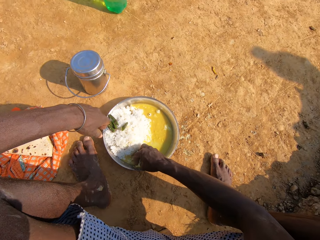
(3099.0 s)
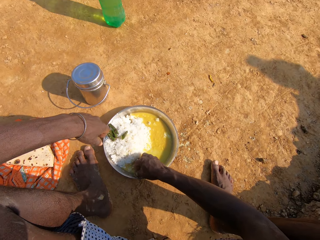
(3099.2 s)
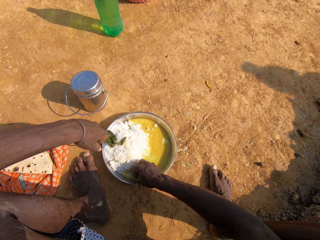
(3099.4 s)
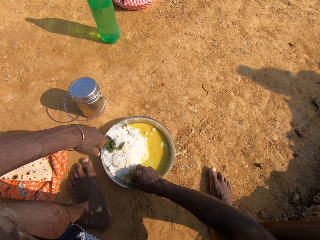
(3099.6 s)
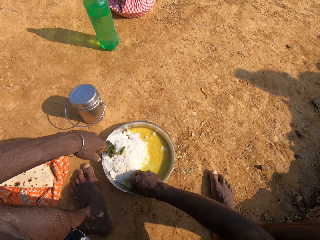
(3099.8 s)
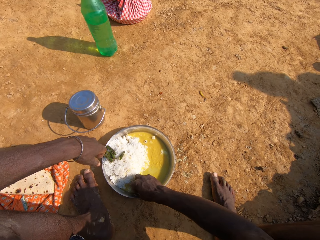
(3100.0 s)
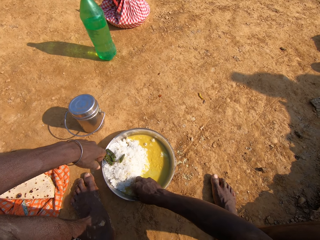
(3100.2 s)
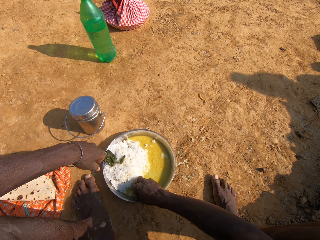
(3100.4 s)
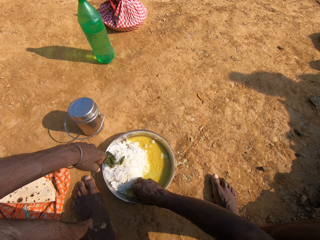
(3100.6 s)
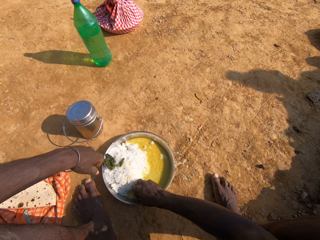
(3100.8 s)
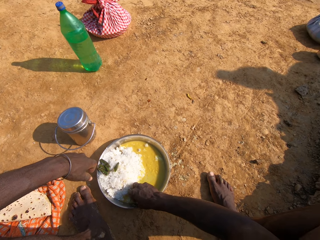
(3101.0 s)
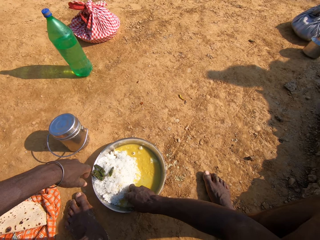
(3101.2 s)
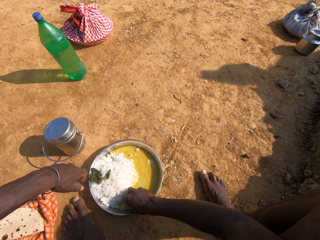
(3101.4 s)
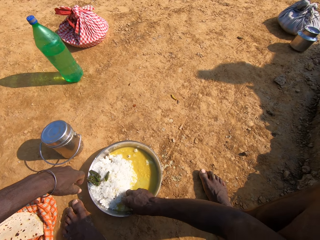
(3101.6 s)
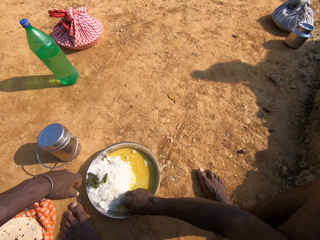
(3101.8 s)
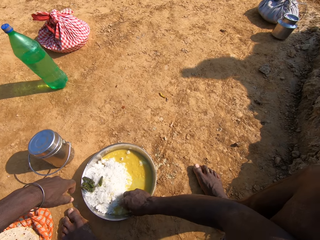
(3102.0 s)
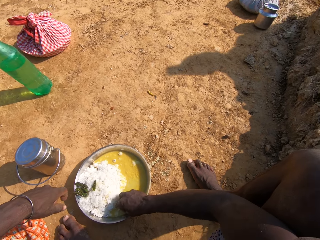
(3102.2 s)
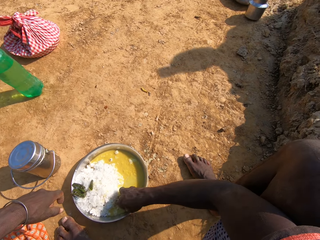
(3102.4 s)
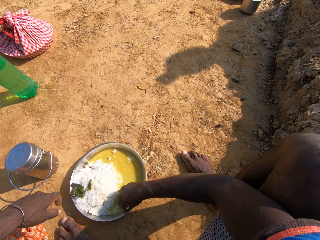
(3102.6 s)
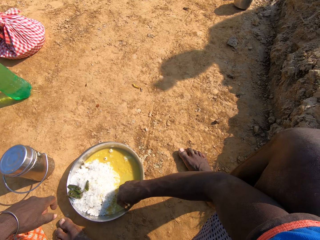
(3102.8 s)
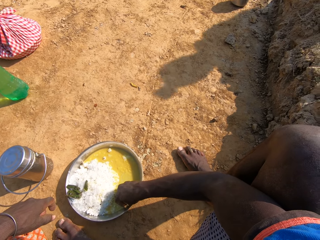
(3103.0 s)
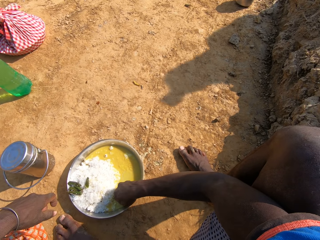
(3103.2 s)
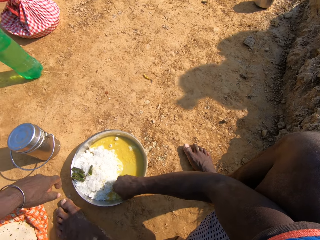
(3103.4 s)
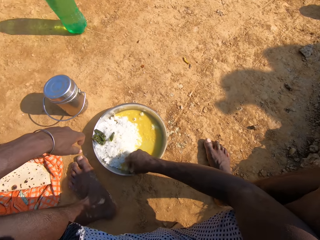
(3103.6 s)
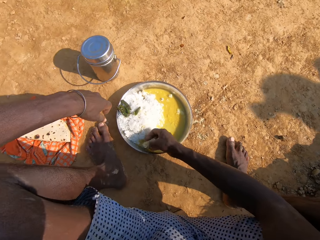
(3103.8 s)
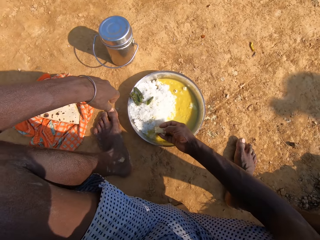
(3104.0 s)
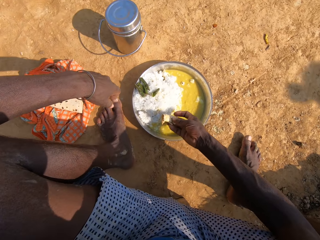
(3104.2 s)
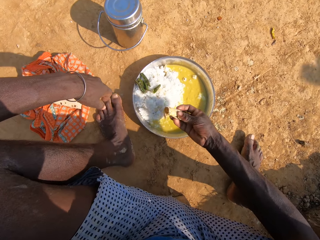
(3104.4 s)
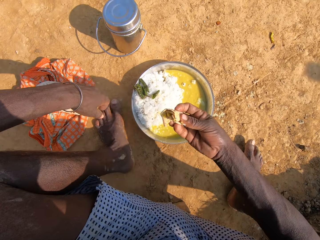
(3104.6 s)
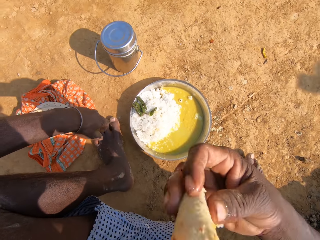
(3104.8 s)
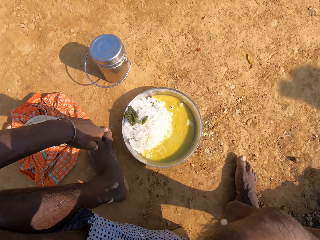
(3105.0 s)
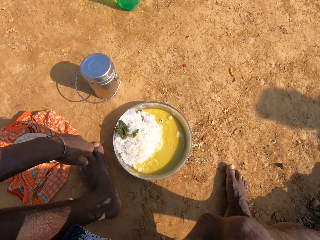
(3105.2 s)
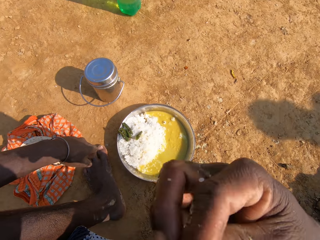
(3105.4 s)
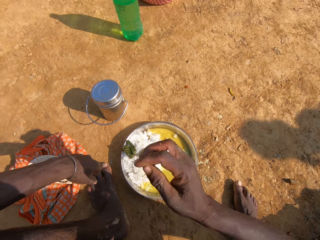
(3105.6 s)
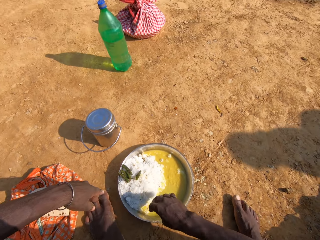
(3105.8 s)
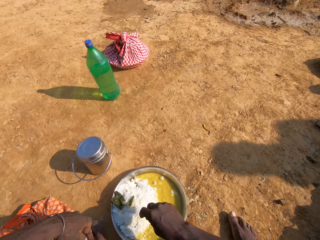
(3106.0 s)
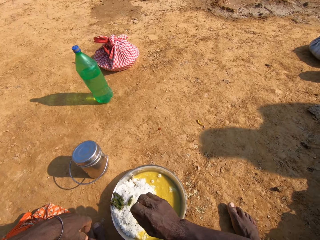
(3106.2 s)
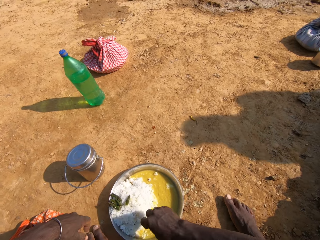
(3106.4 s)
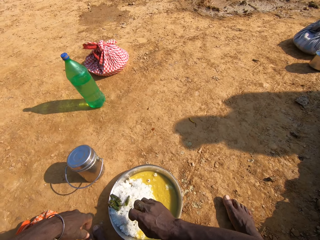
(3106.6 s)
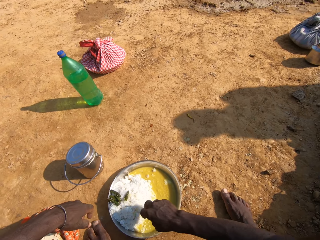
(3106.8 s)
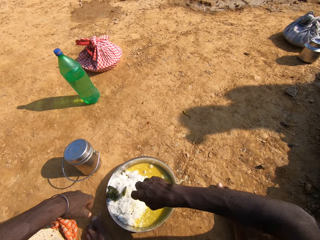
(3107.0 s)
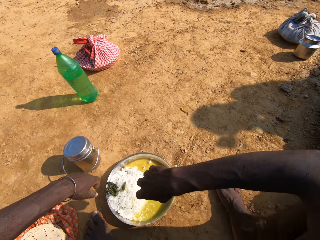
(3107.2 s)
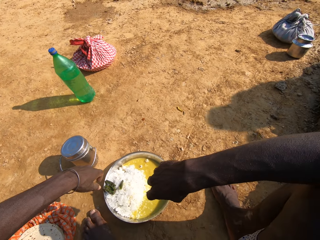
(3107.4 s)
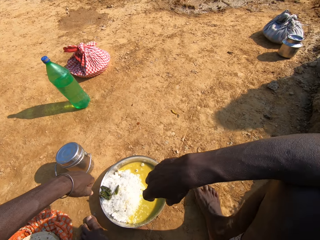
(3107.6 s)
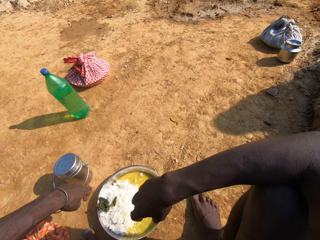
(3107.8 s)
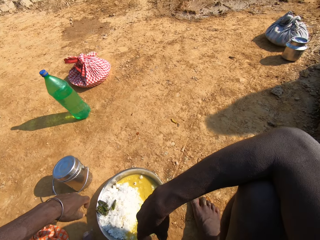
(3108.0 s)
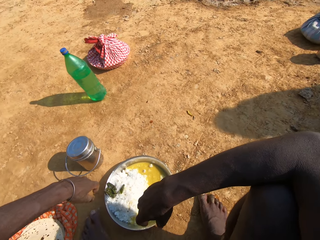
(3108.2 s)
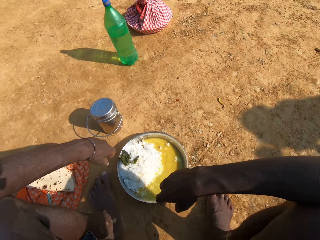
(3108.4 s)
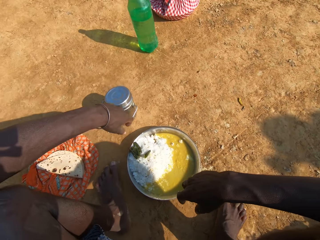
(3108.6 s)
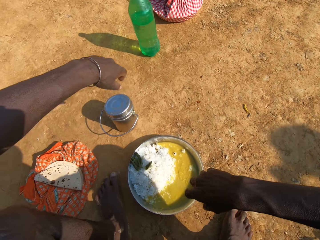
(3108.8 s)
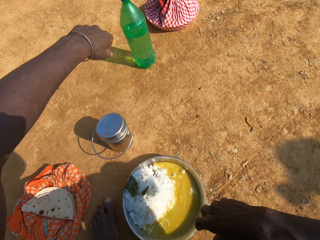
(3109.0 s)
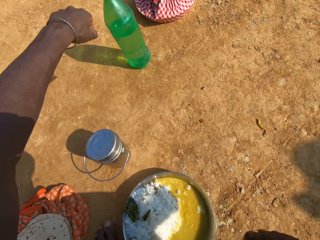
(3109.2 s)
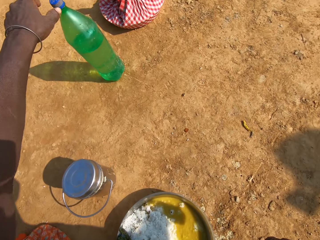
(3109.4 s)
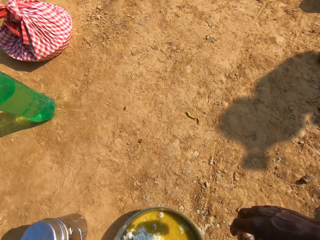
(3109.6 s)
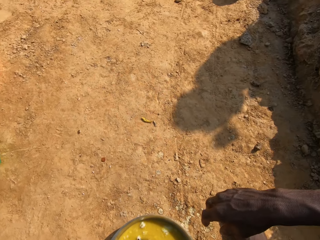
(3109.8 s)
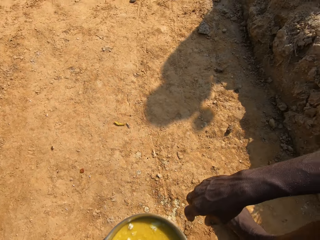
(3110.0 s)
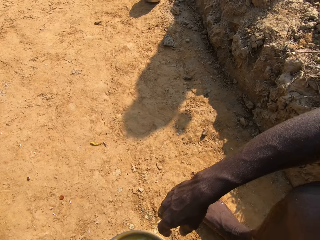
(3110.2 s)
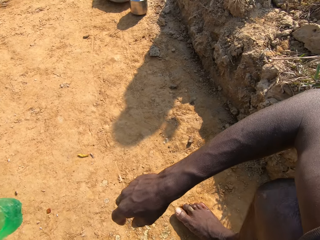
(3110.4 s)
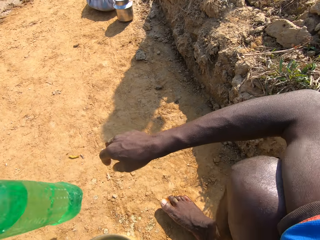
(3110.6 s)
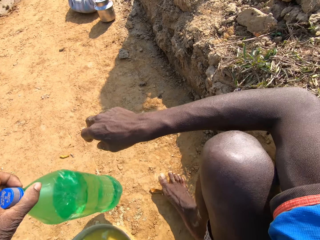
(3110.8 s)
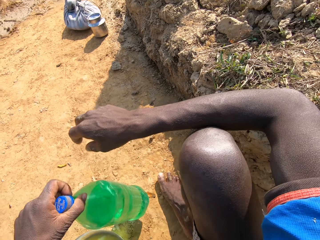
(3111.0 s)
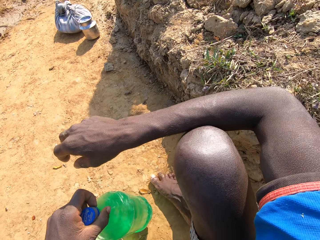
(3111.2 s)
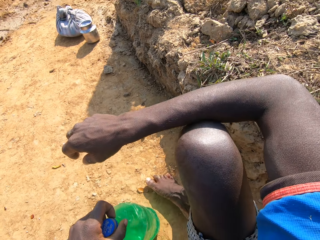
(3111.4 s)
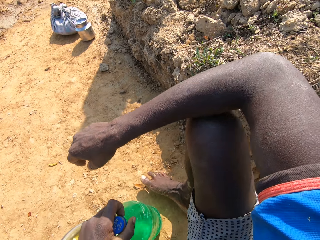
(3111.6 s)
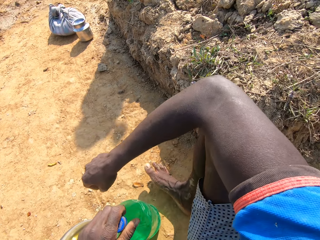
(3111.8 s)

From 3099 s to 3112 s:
The camera wearer converses with a person. They talk. They scoop the food from the plate. They move hands and eat the food. They sway a hand in the plate. They look around. They pick a bottle of water on the ground. They look around.

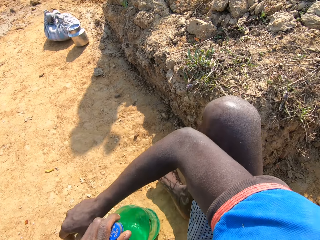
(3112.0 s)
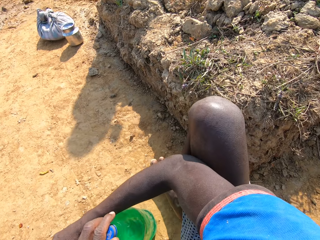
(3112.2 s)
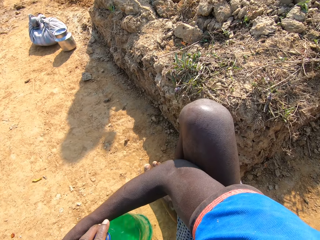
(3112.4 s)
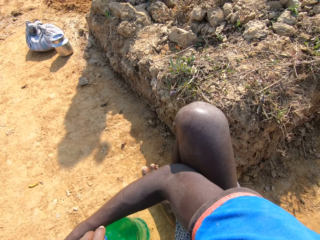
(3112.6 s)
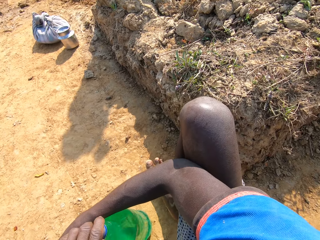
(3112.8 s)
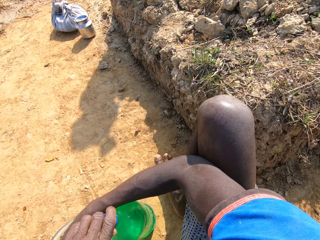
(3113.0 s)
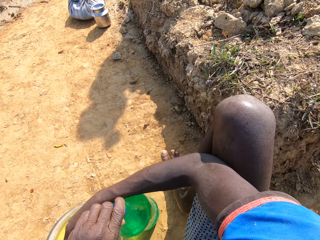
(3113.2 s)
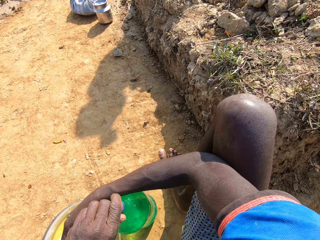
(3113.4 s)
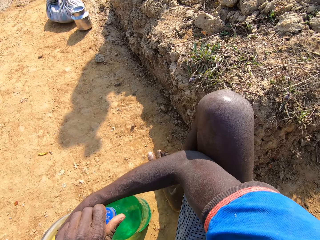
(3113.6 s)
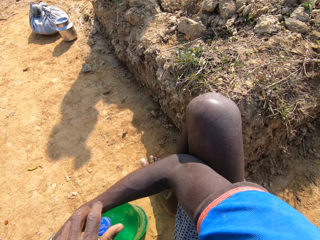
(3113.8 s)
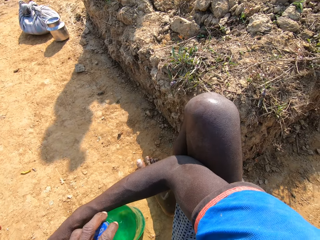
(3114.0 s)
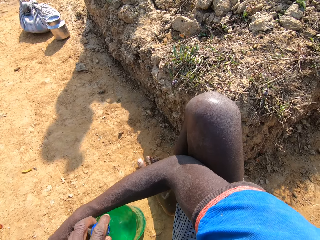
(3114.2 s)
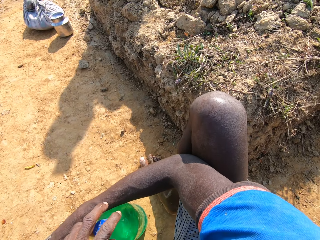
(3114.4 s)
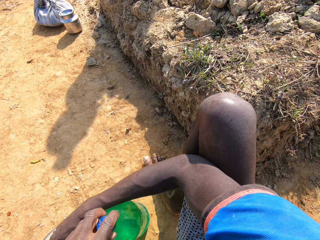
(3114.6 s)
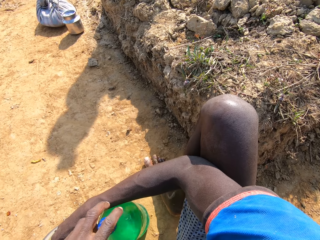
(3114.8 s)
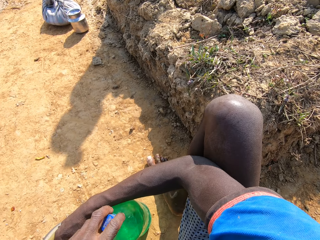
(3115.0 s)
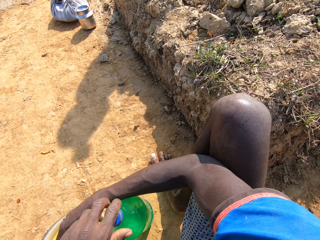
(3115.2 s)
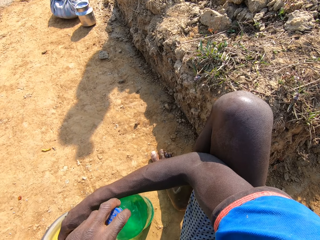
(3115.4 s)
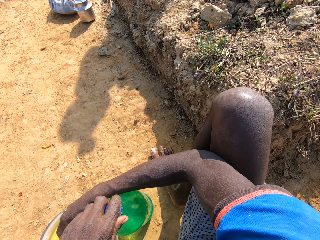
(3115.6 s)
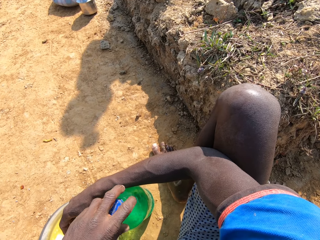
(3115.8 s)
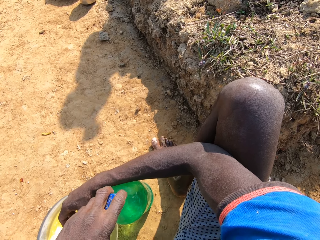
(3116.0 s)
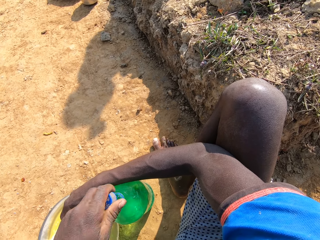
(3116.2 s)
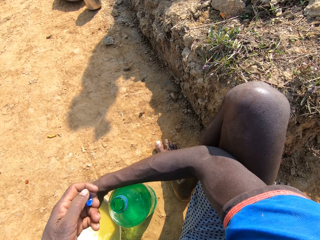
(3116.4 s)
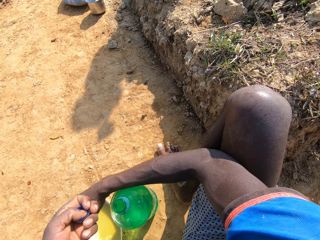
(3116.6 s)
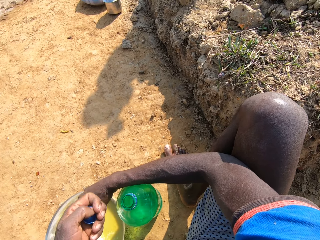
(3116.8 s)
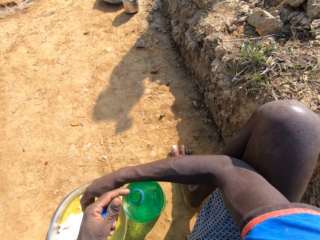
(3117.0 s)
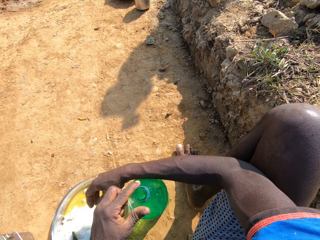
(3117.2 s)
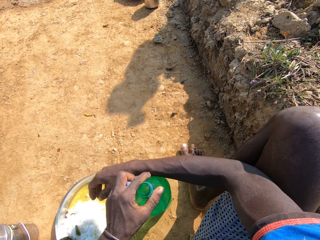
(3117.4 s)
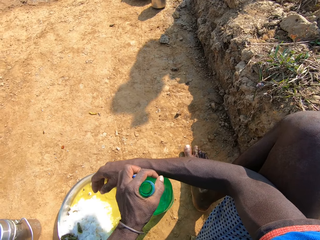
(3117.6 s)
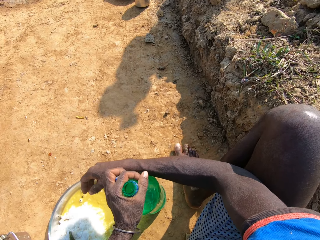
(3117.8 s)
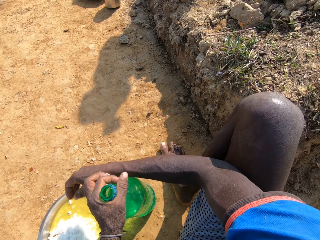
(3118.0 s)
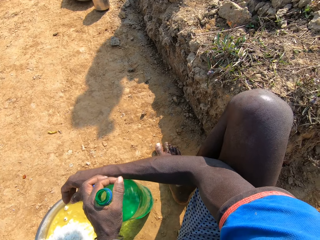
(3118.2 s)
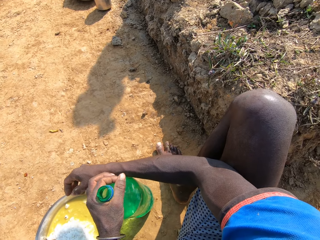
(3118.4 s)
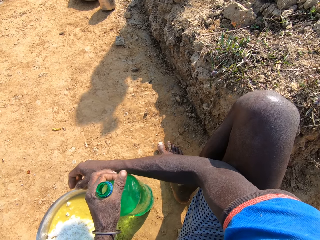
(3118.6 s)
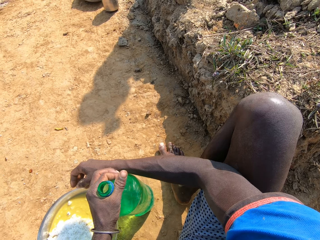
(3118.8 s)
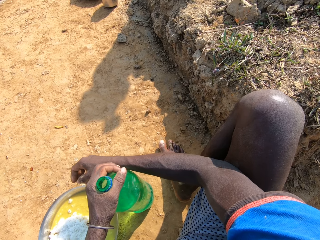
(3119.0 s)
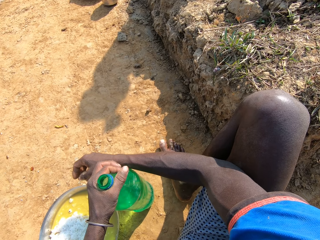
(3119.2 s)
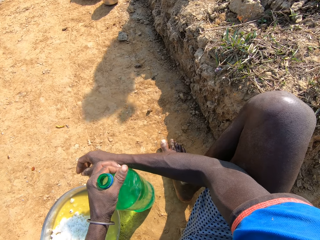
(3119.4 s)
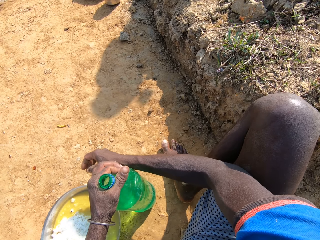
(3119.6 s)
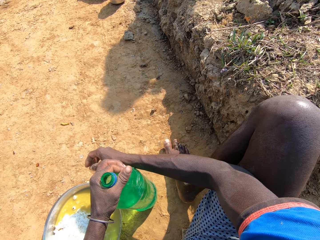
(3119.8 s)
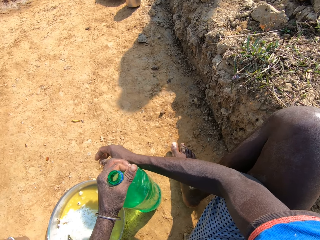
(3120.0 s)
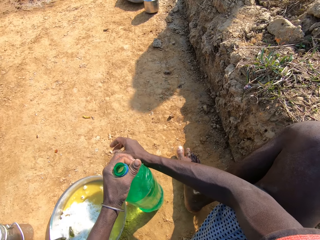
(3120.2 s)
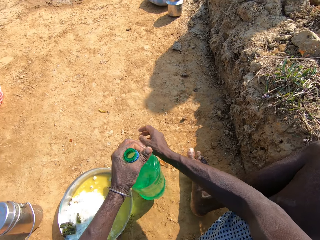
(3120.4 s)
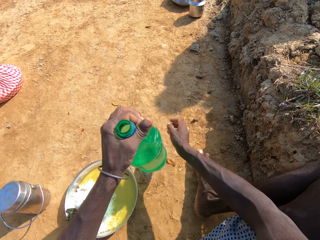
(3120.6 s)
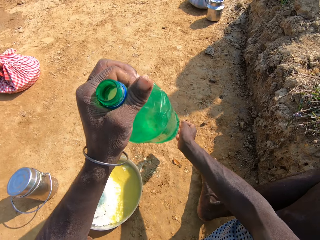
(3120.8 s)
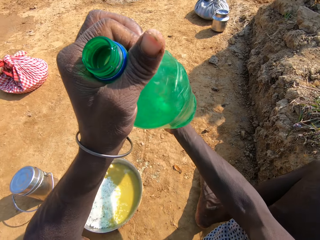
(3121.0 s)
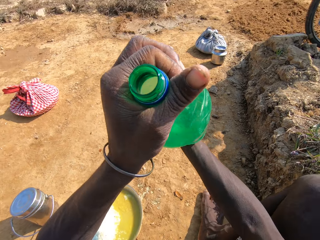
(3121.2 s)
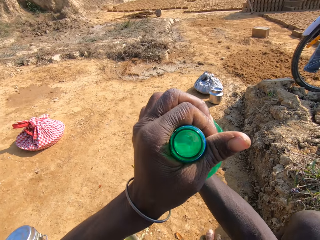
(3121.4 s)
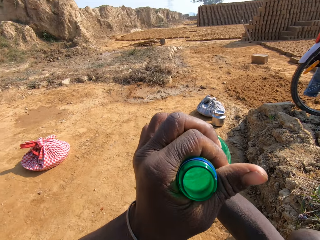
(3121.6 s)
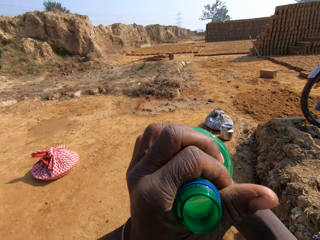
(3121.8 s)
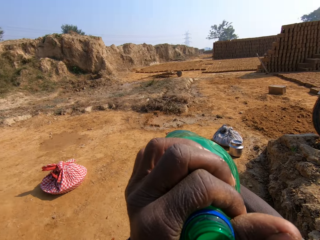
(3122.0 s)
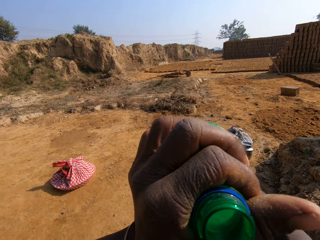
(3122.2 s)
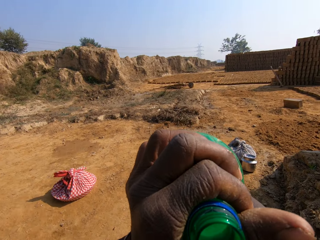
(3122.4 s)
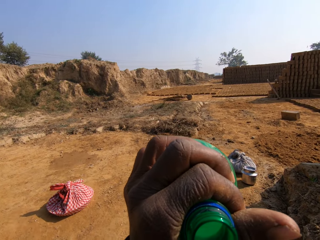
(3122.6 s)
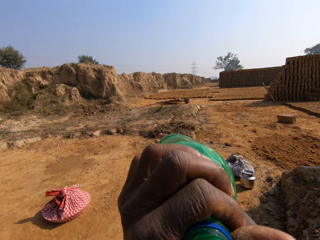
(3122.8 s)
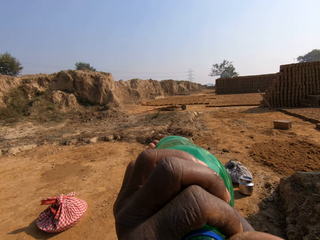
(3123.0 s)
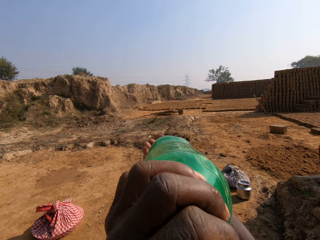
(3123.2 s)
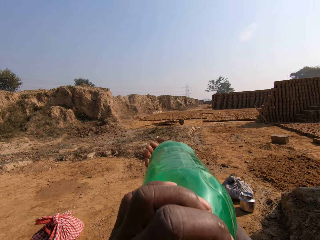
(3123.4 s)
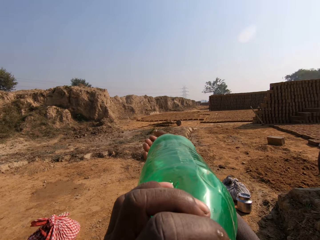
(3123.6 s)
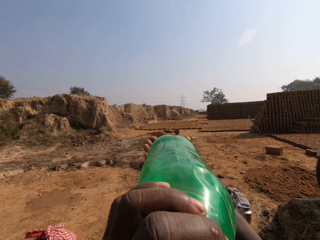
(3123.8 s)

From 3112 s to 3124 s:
The camera wearer holds the water bottle. They open the water bottle. They hold the water bottle. They look around. They drink water from the bottle.
